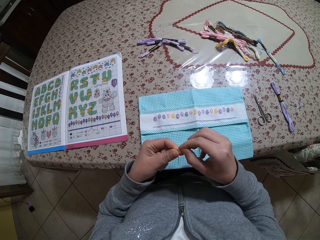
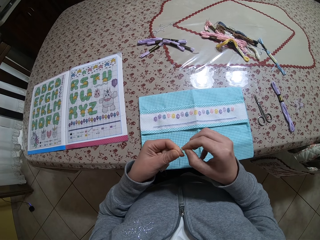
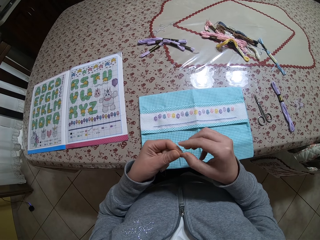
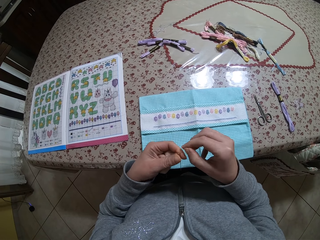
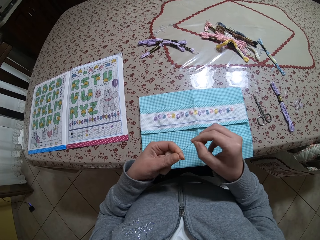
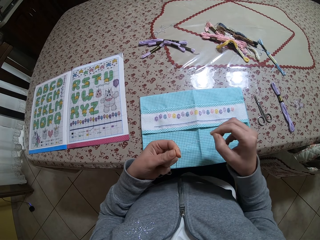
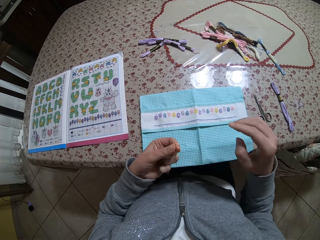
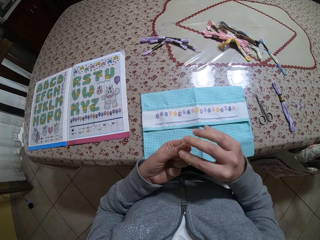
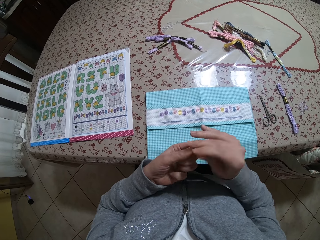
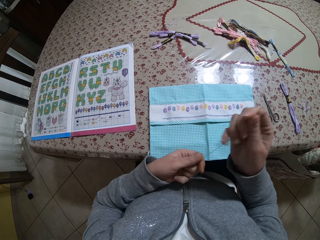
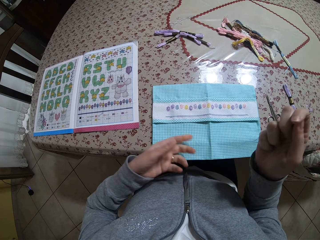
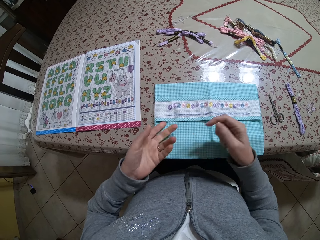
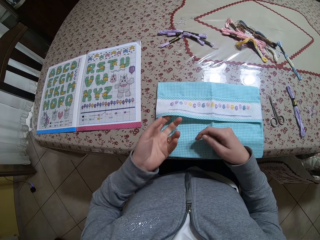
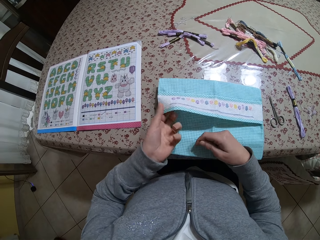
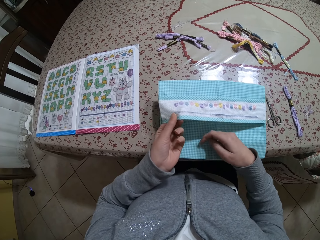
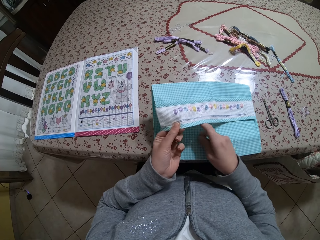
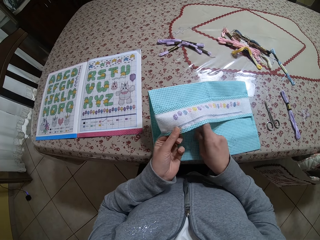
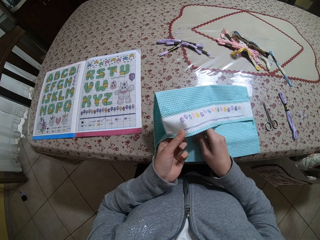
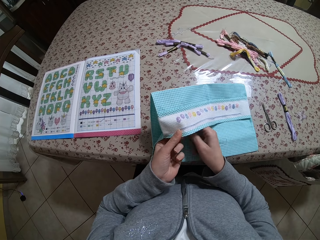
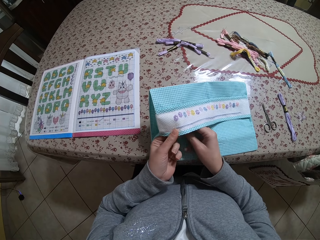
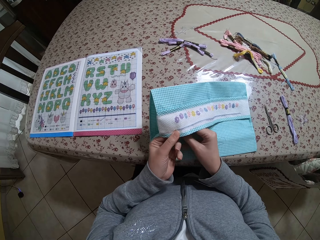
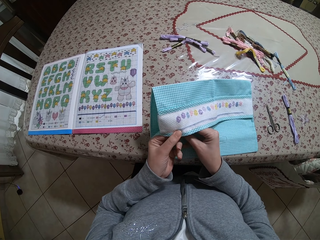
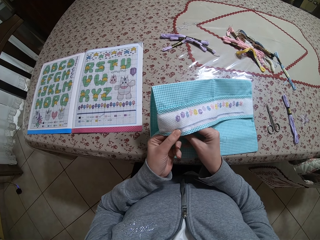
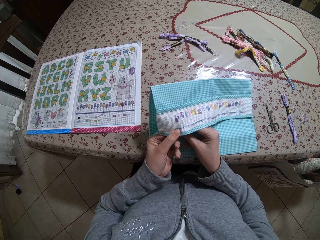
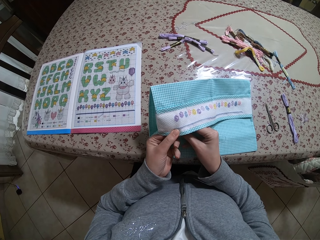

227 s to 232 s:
The camera wearer lifts her hand up. She holds the needle with her left hand. She holds the thread. She pulls the thread in the needle with her right hand. She moves her hand up. She holds the needle and the thread in her right hand. She pulls the thread up, releases the thread, and moves her hands on the cloths. She picks up the napkin from the table with her left hand. She holds the thread with both hands. She sews the napkin with the needle and the thread in her right hand.

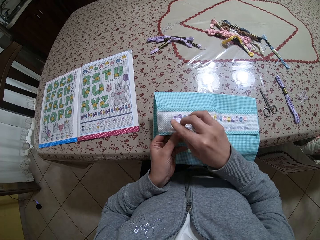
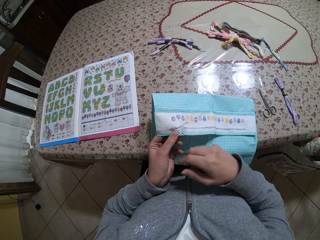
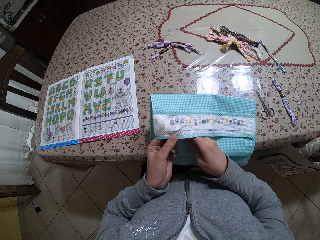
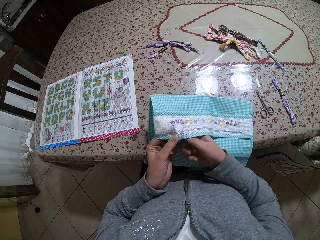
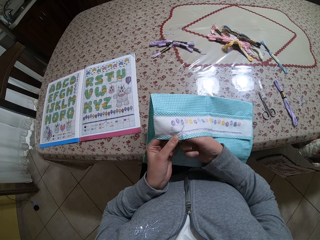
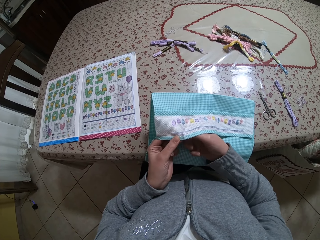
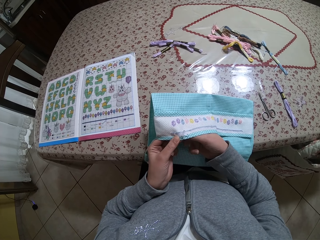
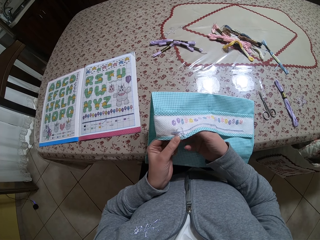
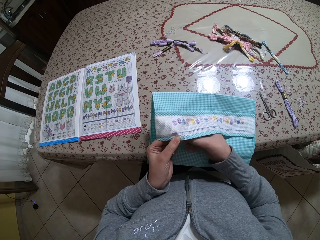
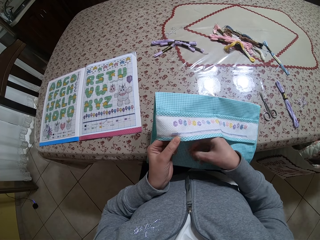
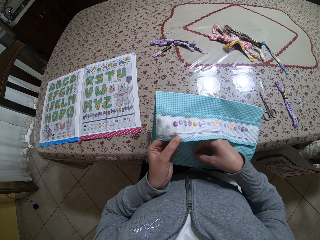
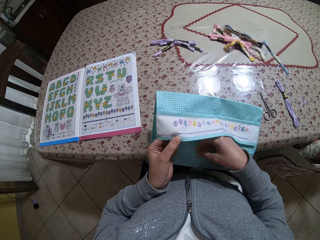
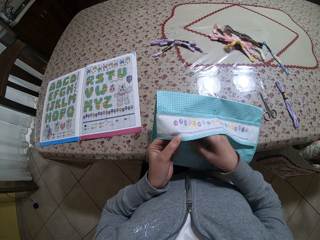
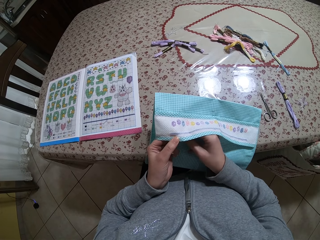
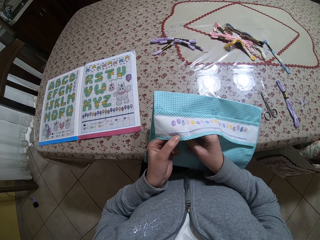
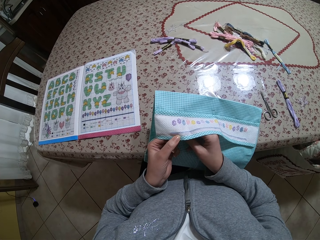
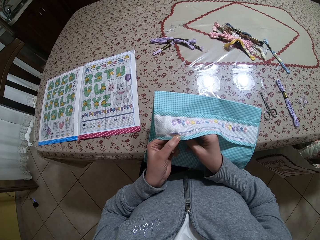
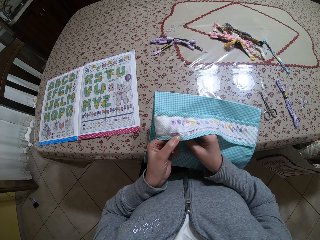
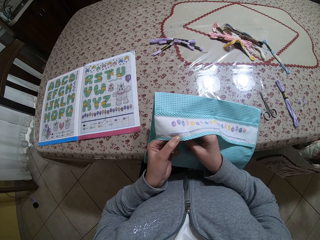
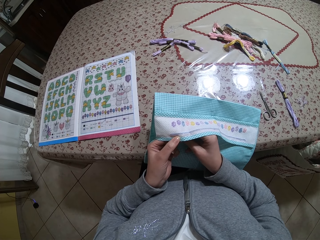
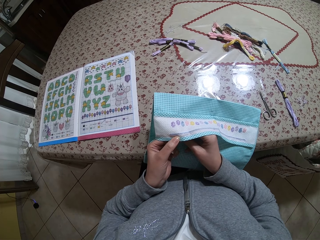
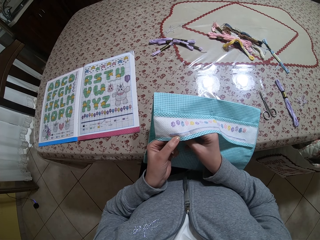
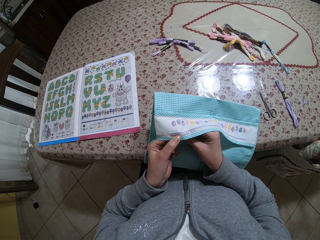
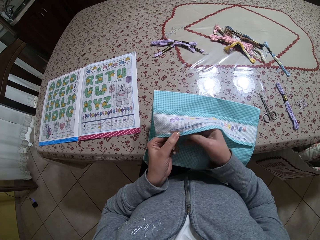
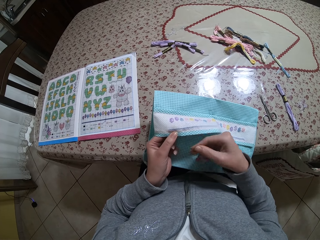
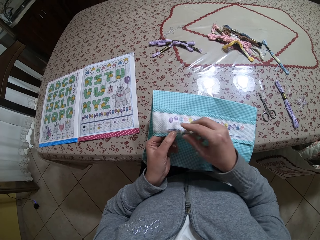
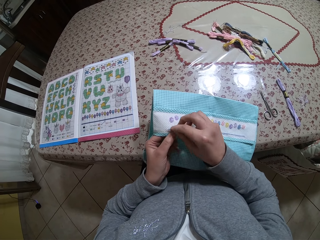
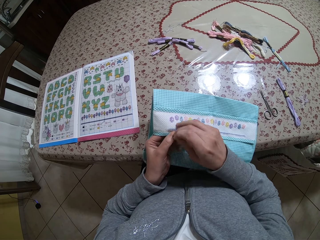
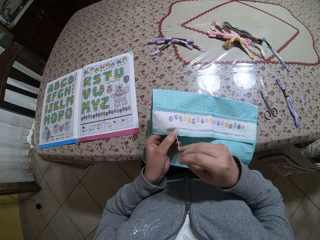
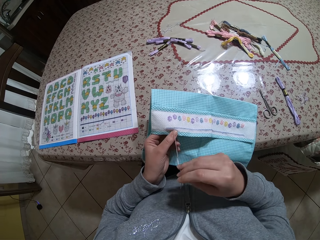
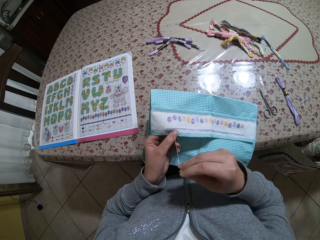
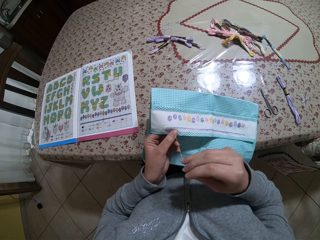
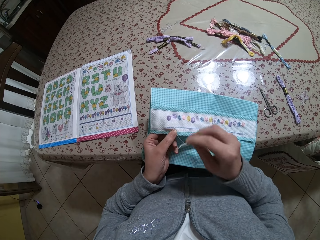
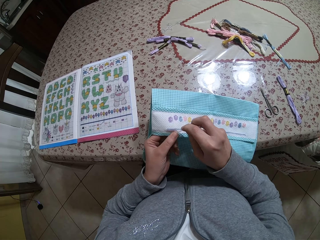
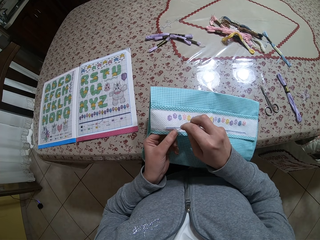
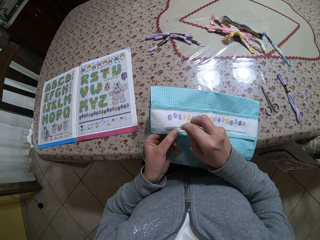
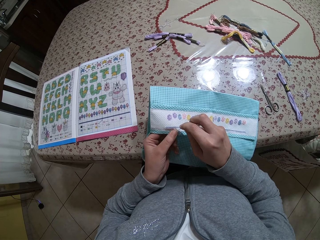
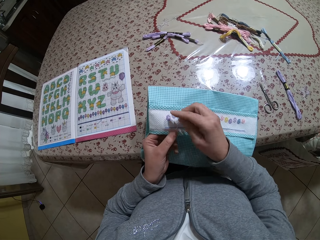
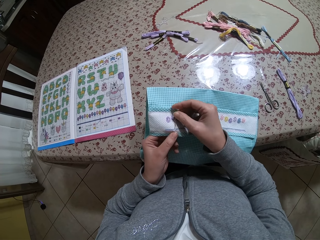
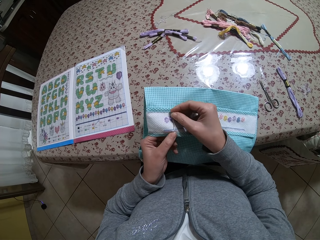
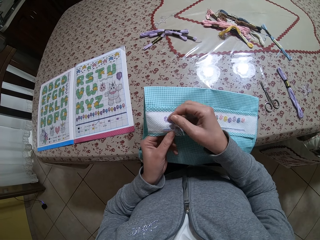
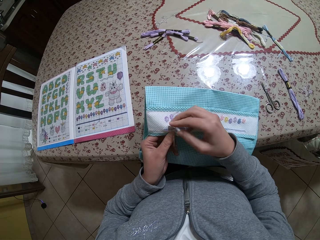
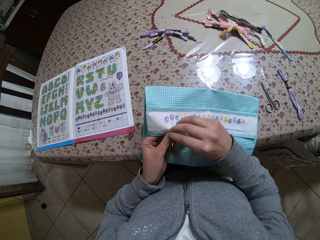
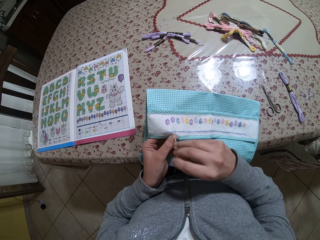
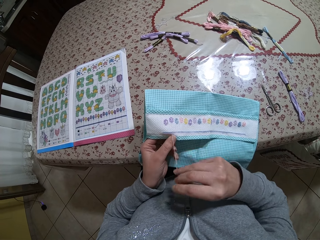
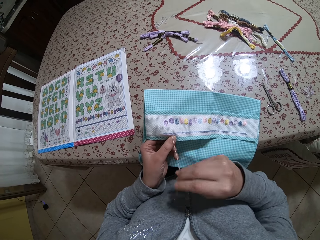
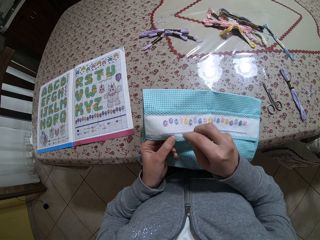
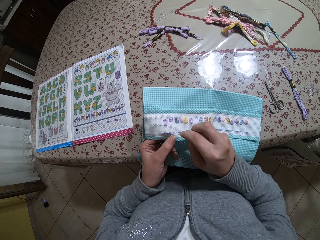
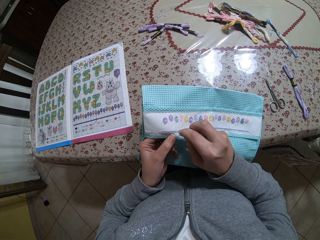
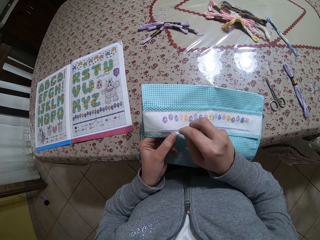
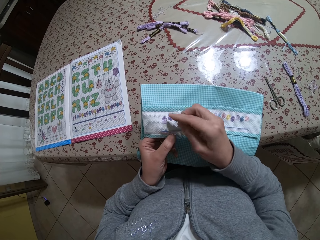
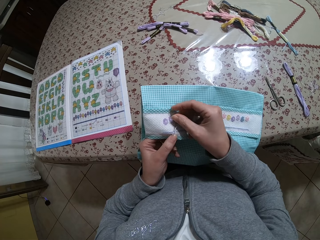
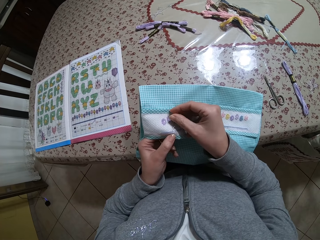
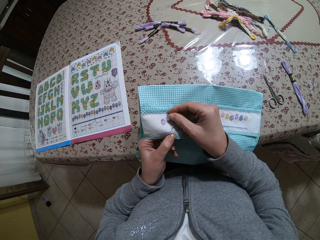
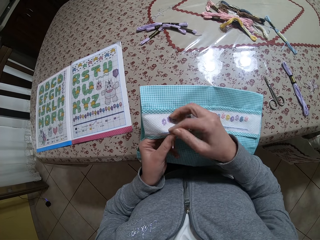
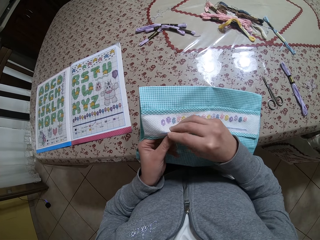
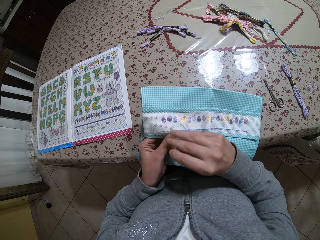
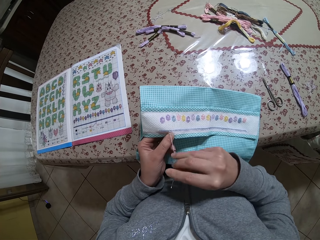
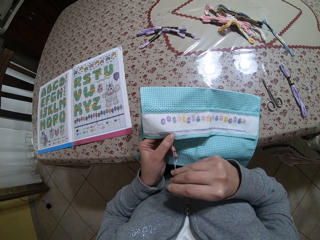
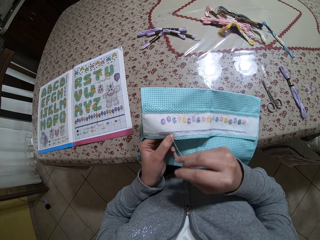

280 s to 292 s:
The camera wearer holds the cloth. They pull a needle. They sew a fabric.

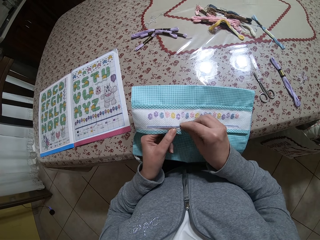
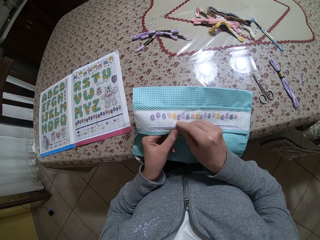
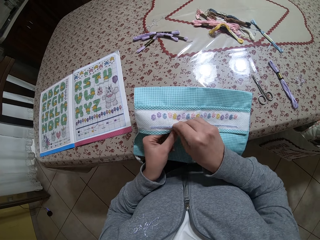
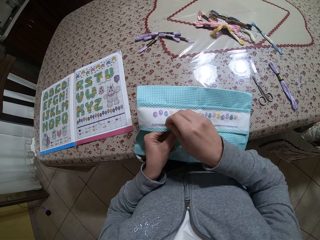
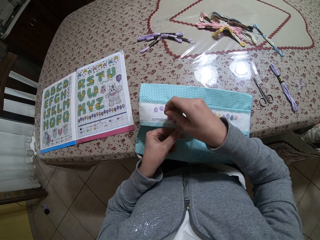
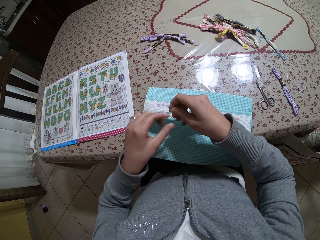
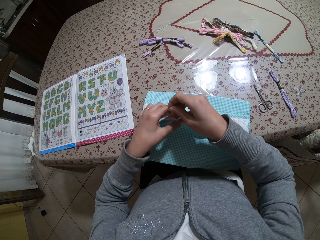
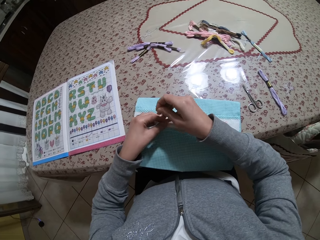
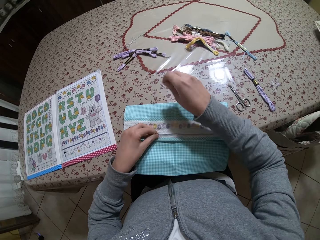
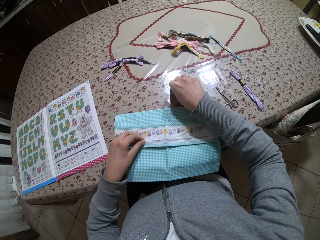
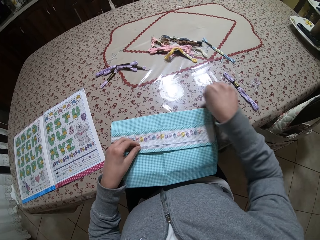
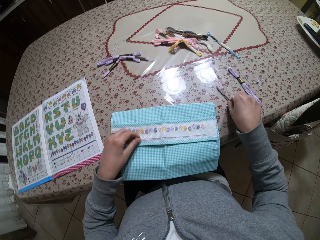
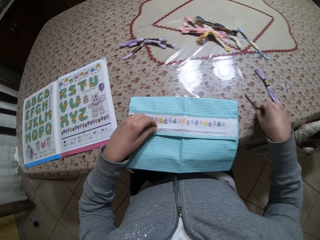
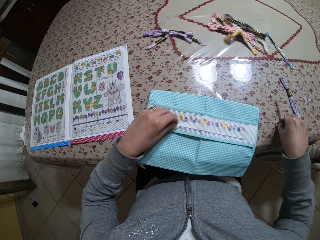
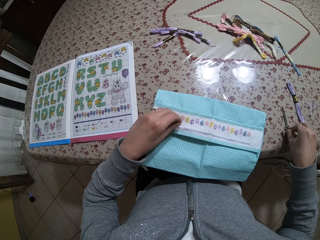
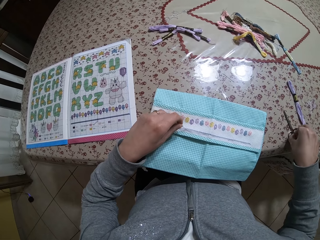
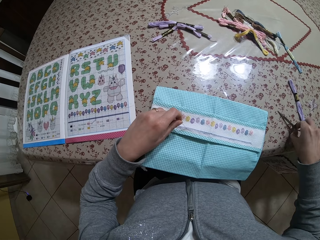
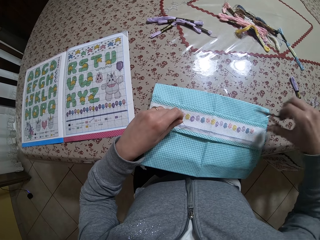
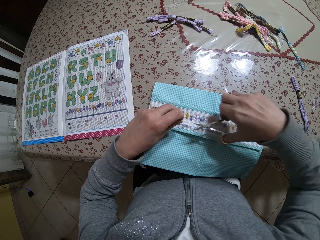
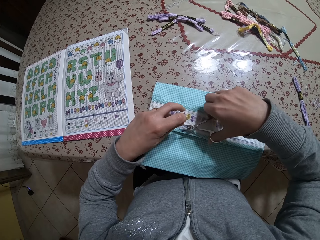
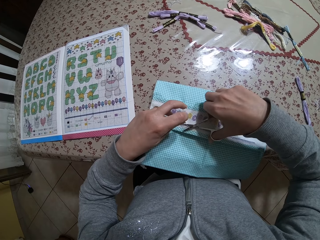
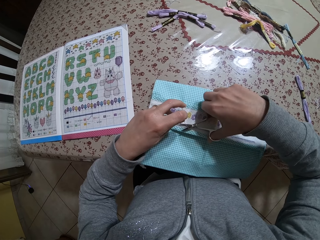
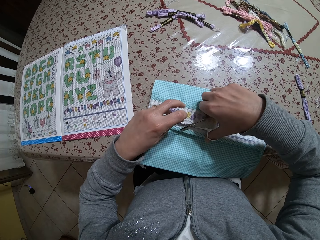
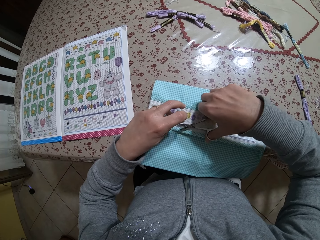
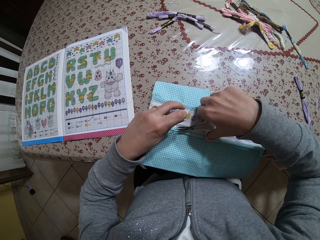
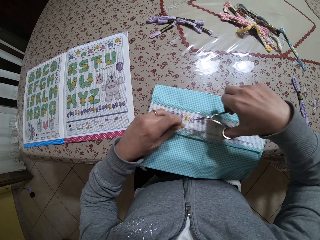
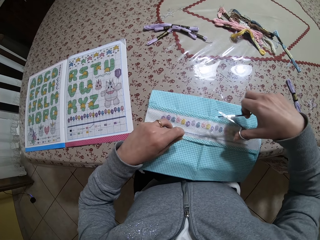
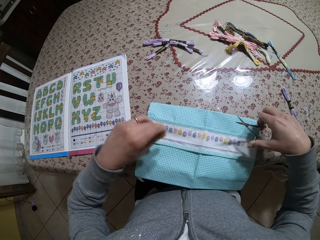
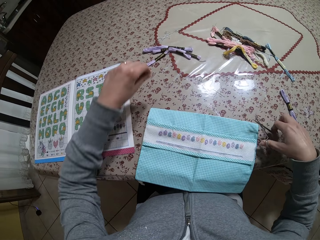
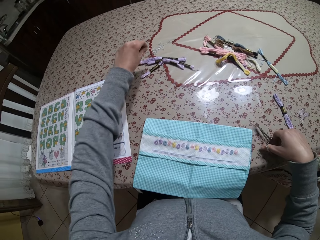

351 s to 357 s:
The camera wearer holds a thread with the left hand. She puts a needle on the table. She picks up scissors from the table with her right hand. She cuts the thread with the scissors. She puts the scissors on the table.
